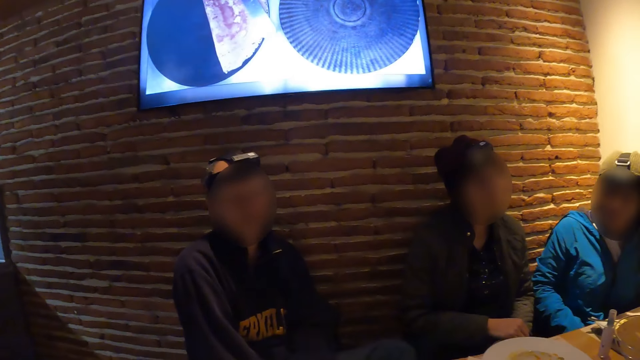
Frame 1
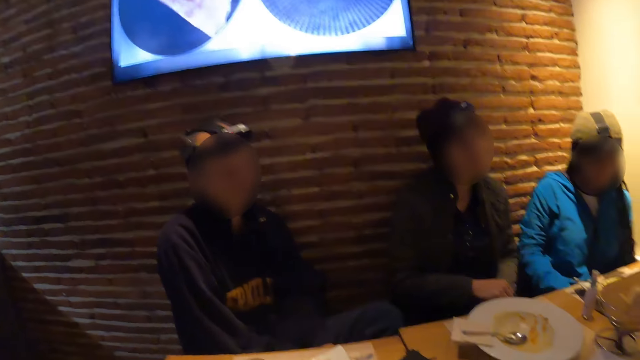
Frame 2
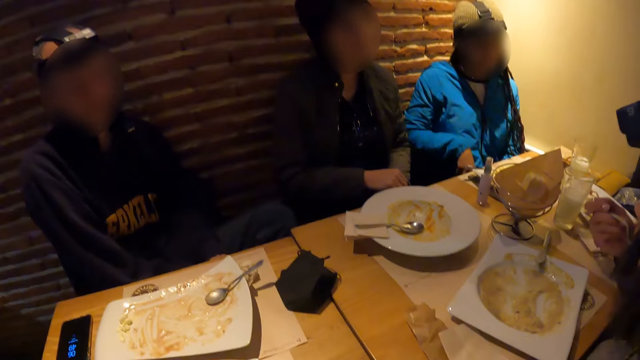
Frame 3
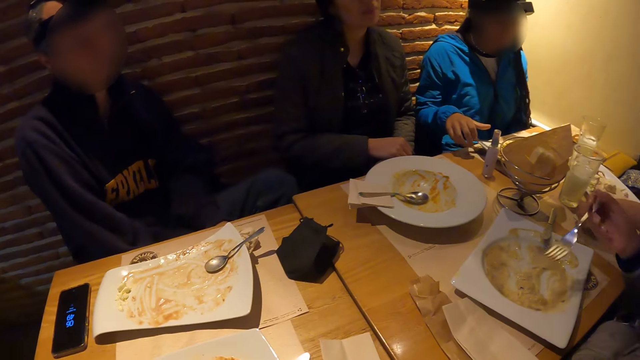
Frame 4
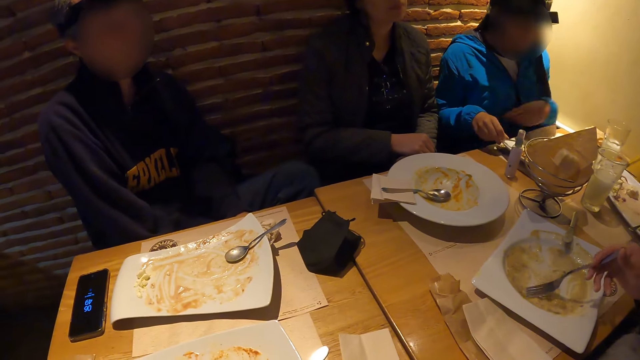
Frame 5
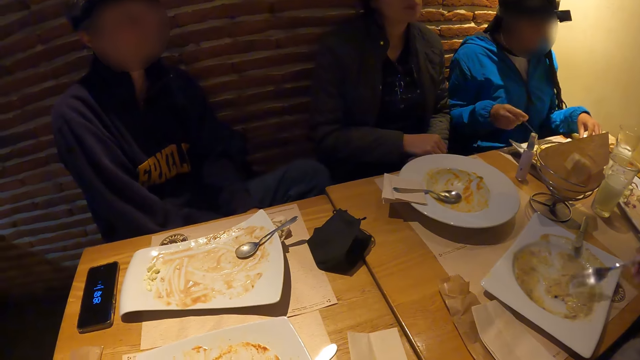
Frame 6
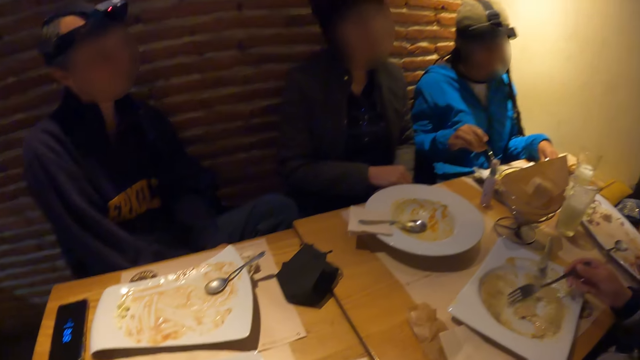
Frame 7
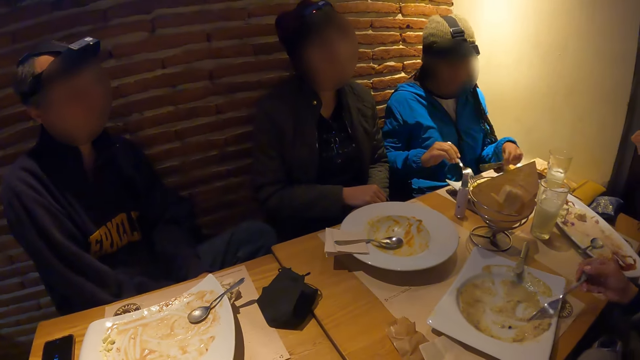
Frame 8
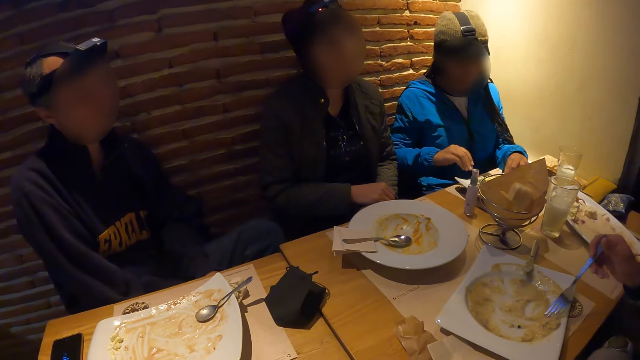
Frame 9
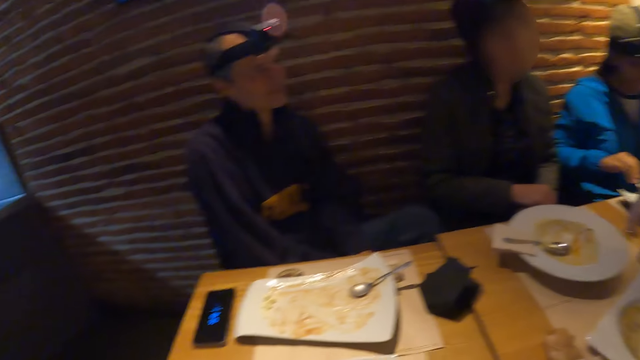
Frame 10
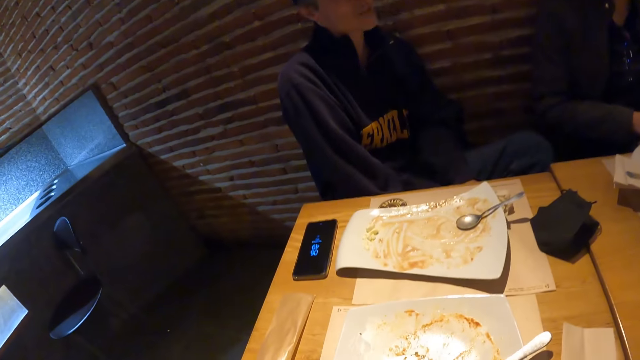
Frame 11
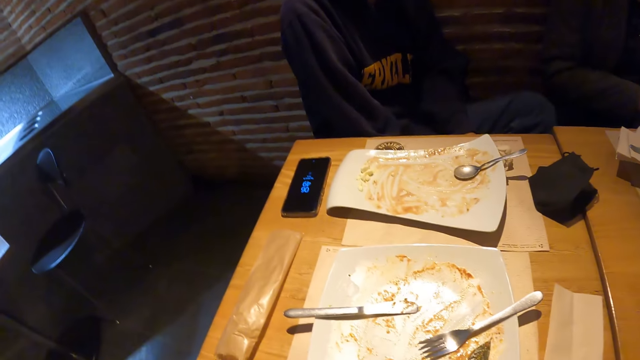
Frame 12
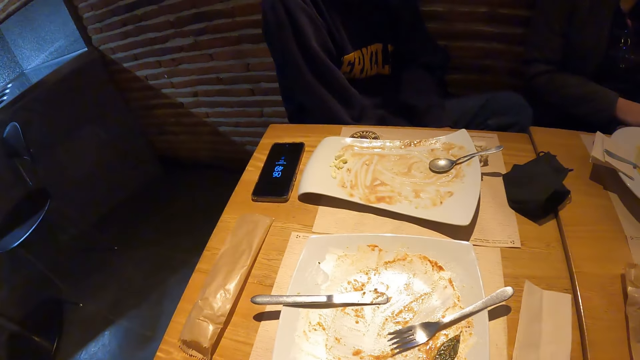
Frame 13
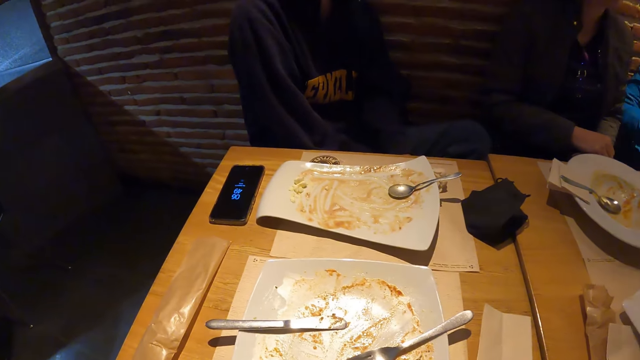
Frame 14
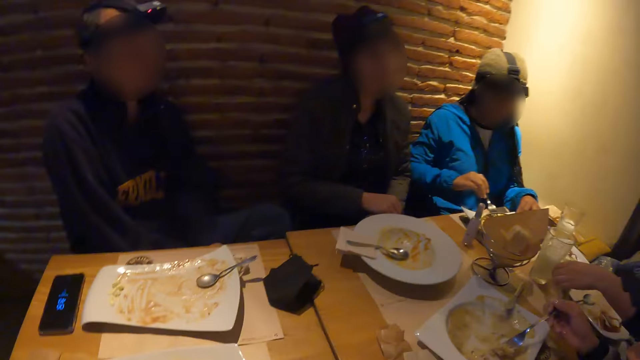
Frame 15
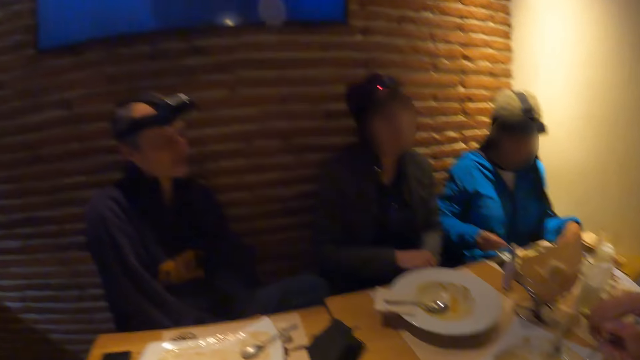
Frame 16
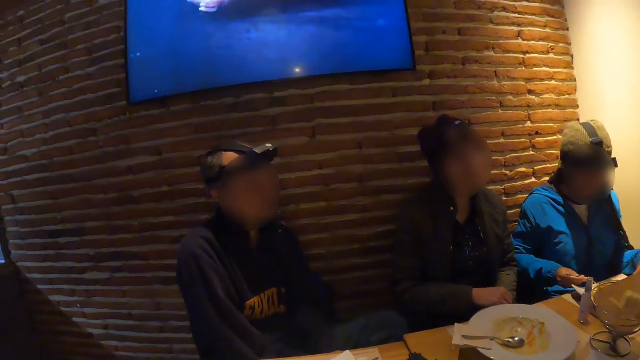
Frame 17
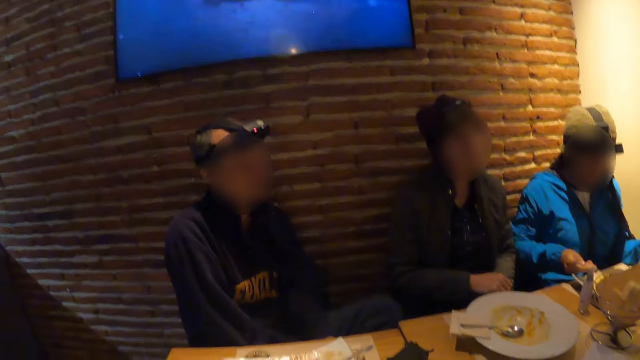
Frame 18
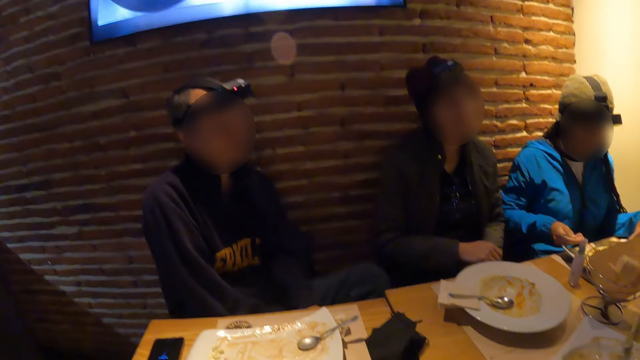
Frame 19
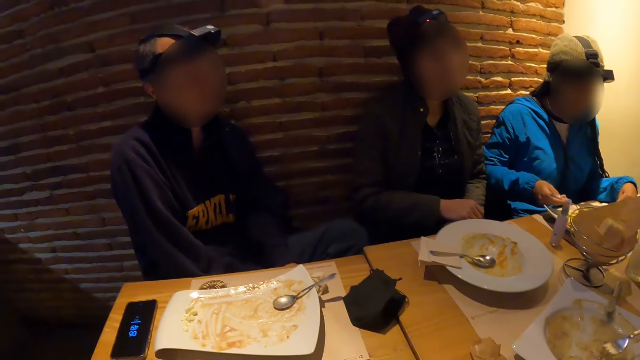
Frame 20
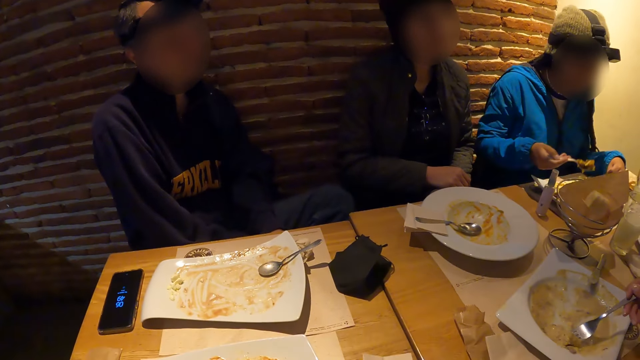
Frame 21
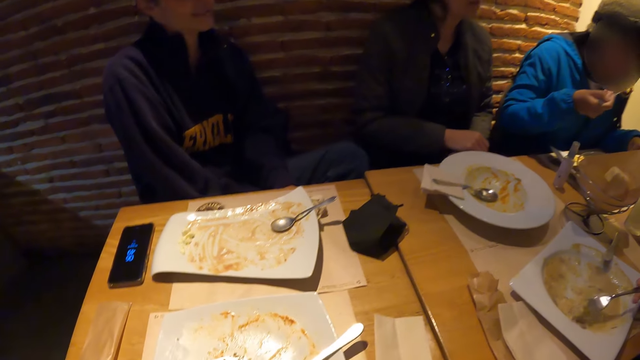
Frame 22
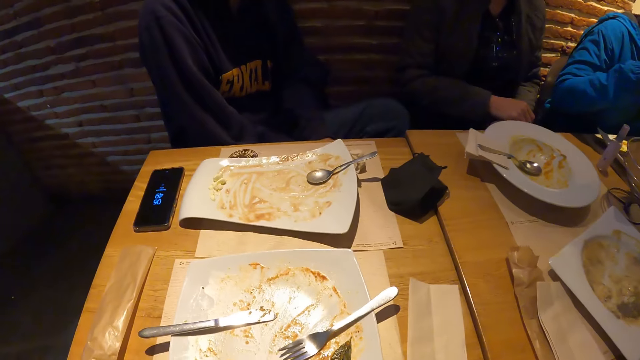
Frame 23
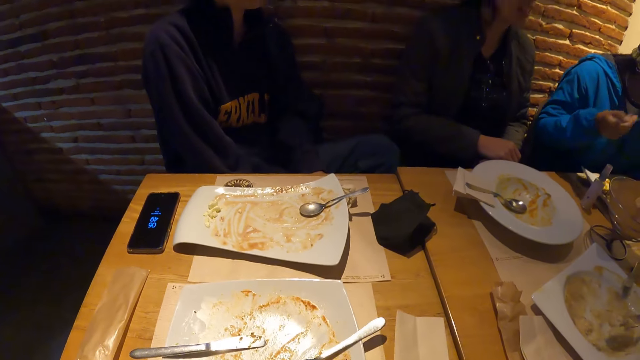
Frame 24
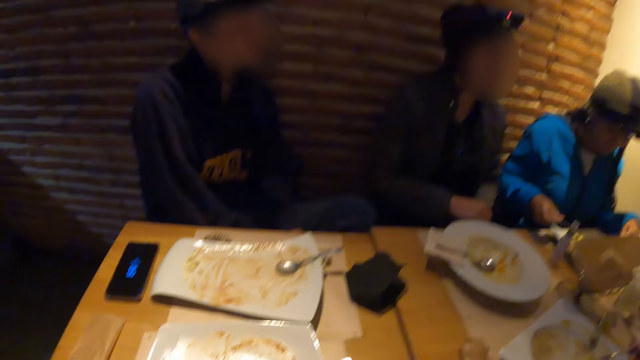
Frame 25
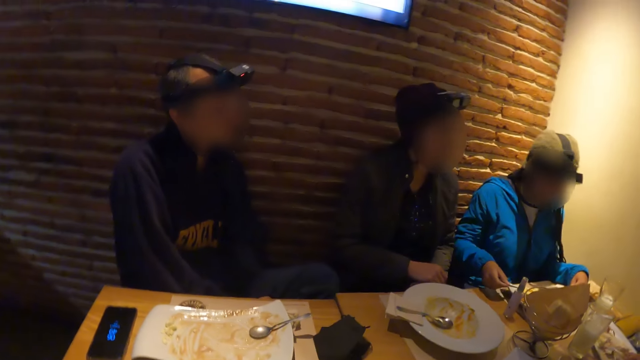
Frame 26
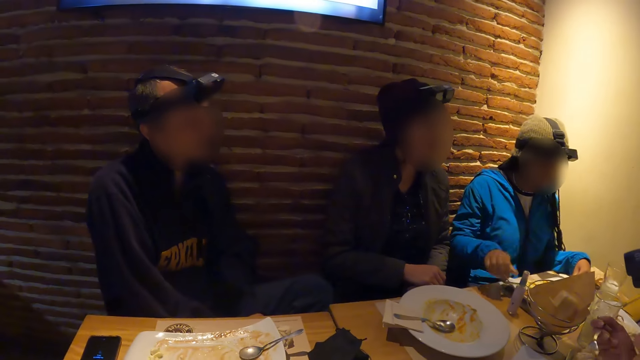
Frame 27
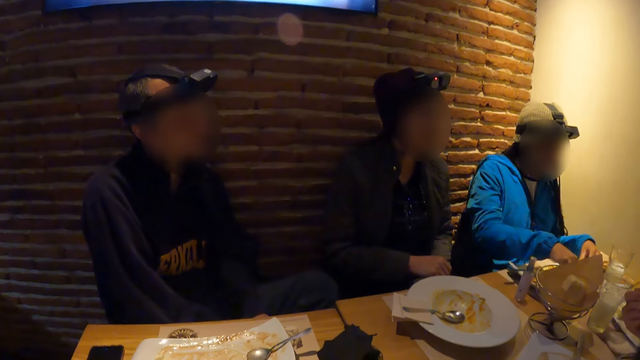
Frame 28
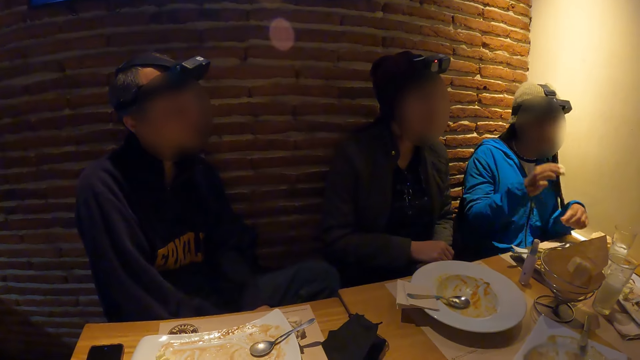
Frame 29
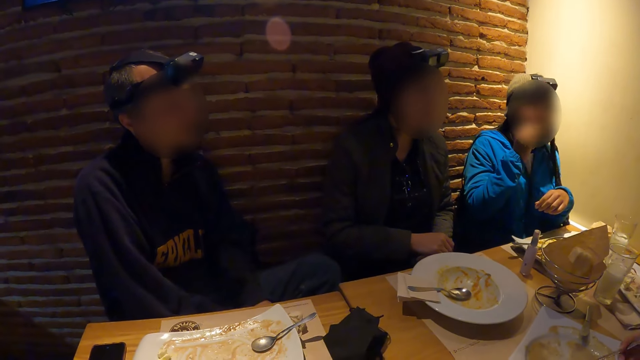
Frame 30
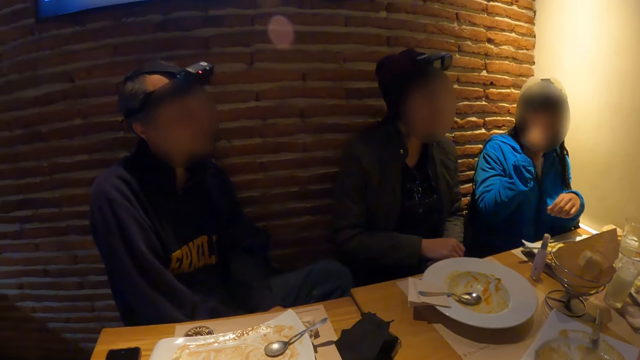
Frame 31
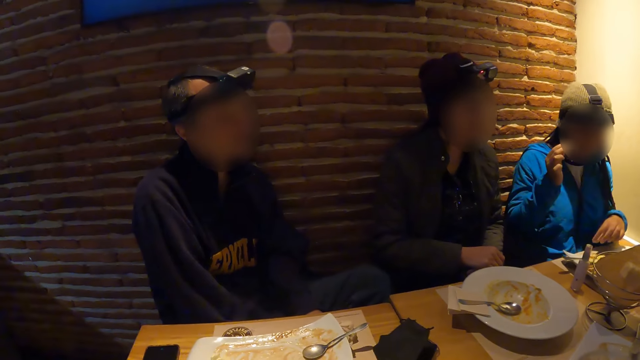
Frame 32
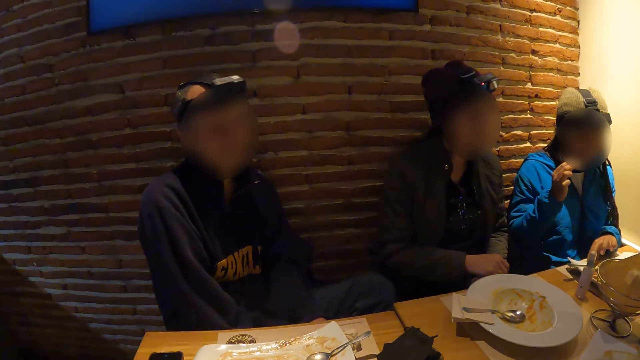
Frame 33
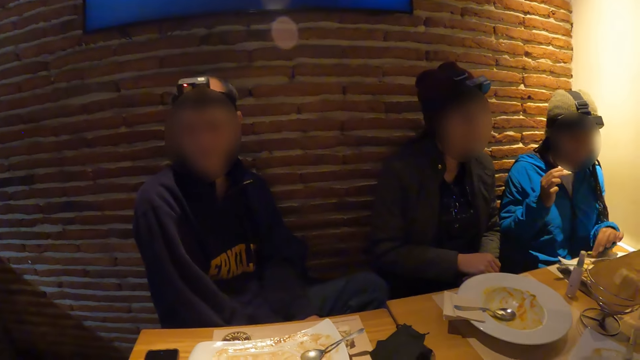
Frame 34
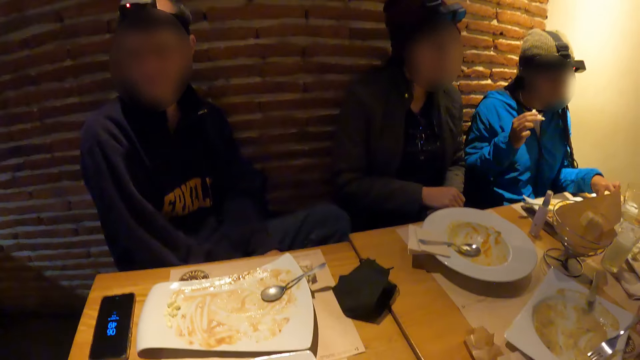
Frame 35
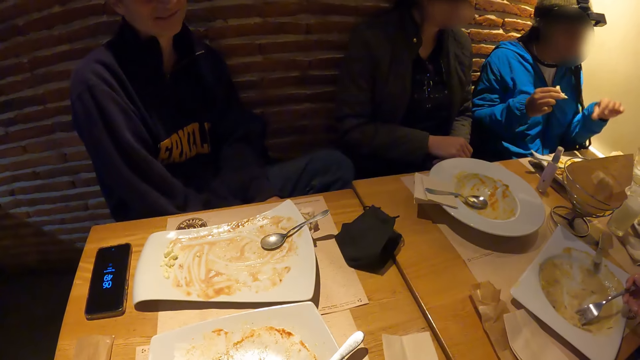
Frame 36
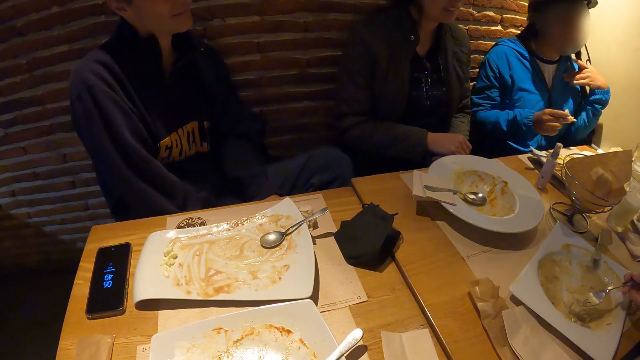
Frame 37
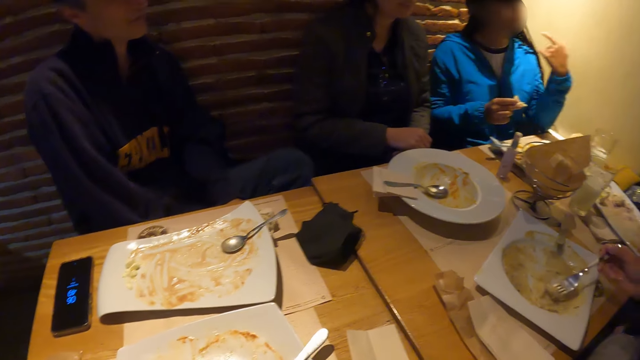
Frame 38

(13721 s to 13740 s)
A woman picks a tissue paper from the table with her left hand. Another woman picks the fork and the knife from the plate with both hands. The camera wearer moves the plate. The other woman eats from the plate on the table with the fork and knife in both hands, drops the knife on the plate with her right hand, and eats from the plate on the table with her right hand.

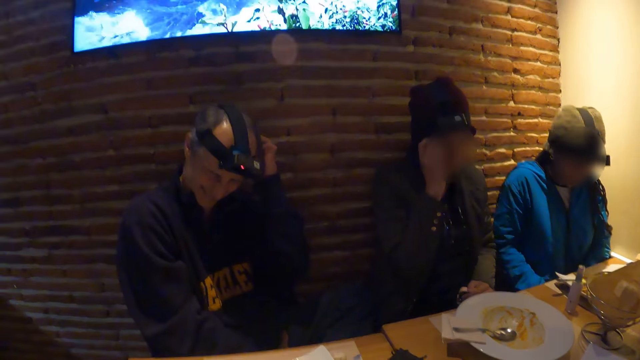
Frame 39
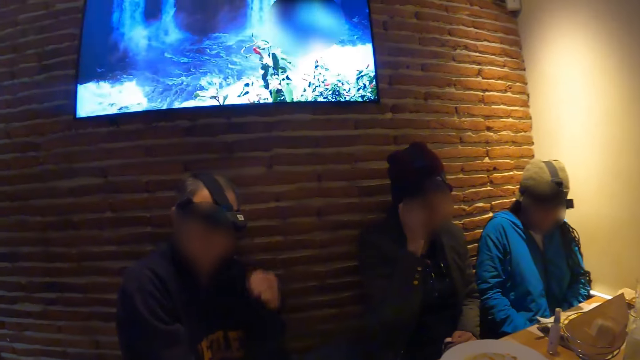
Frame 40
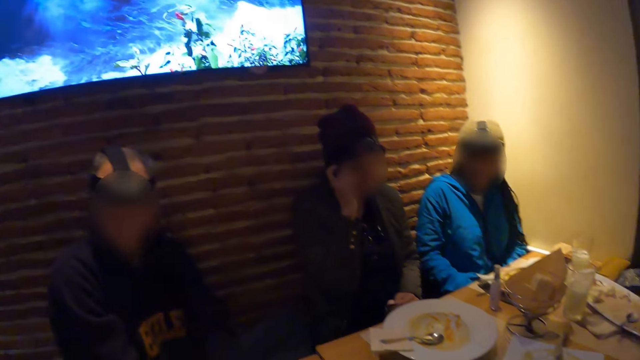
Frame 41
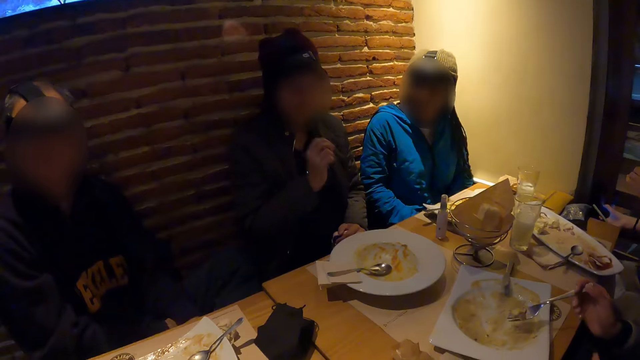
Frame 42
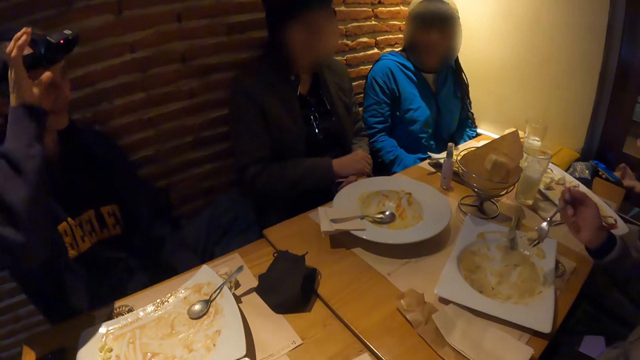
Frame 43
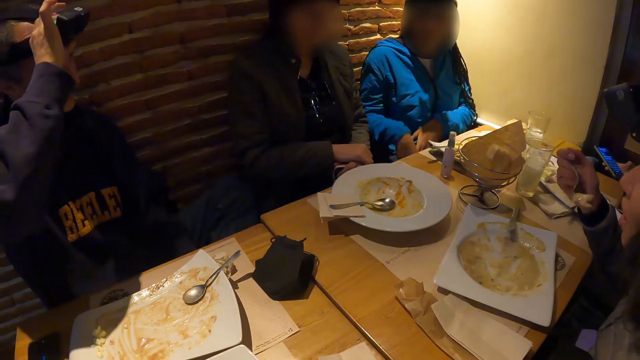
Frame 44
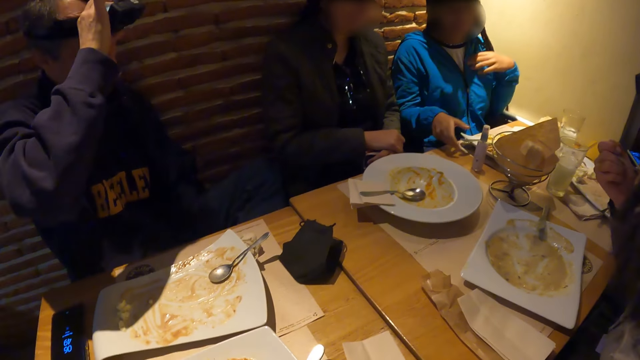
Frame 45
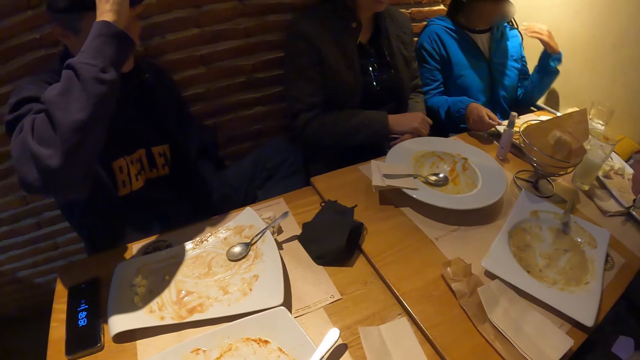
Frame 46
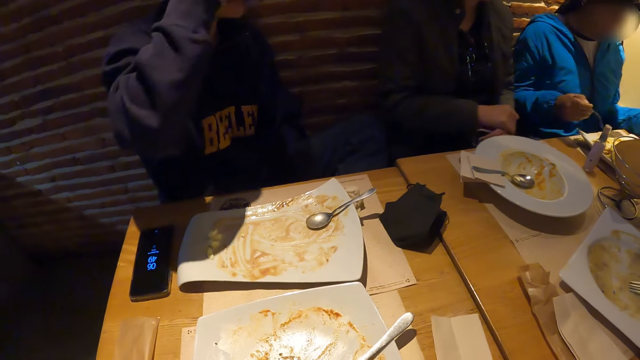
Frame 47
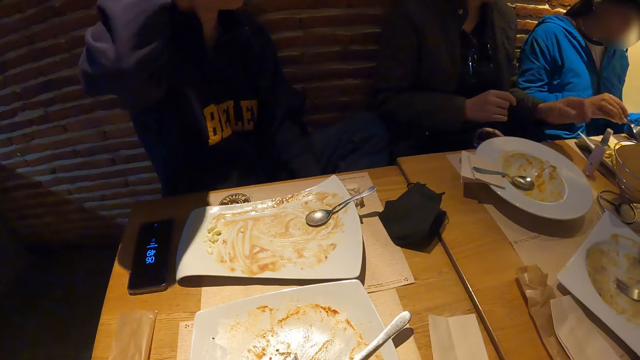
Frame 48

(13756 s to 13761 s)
A woman operates a mobile phone with her right hand. Another woman picks the fork and the knife from the plate with both hands.
